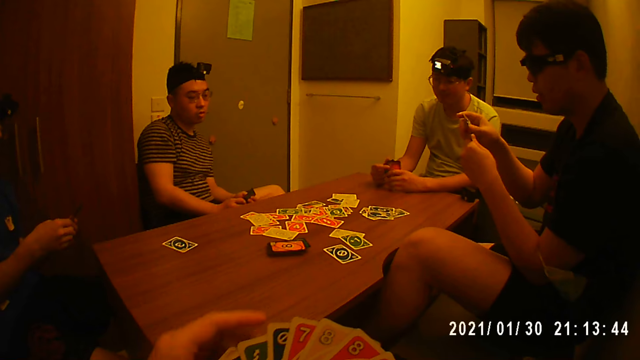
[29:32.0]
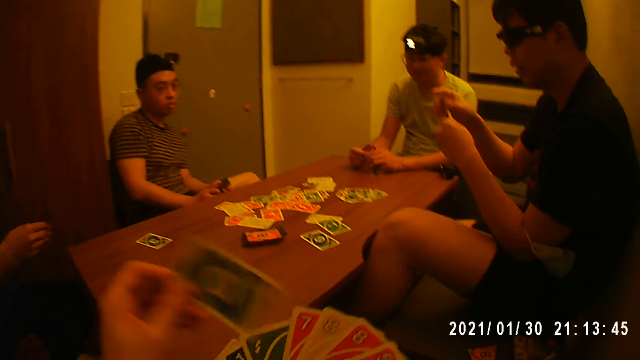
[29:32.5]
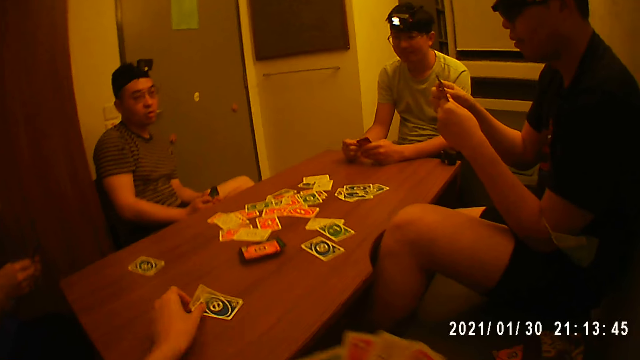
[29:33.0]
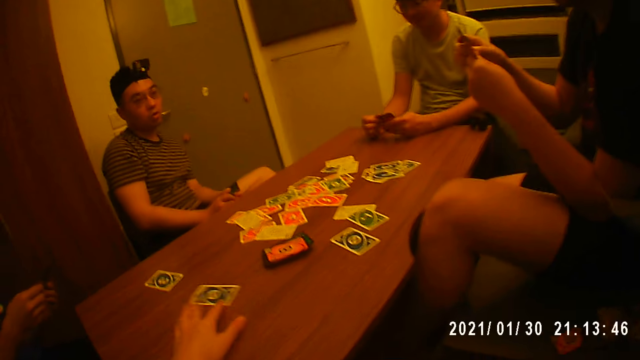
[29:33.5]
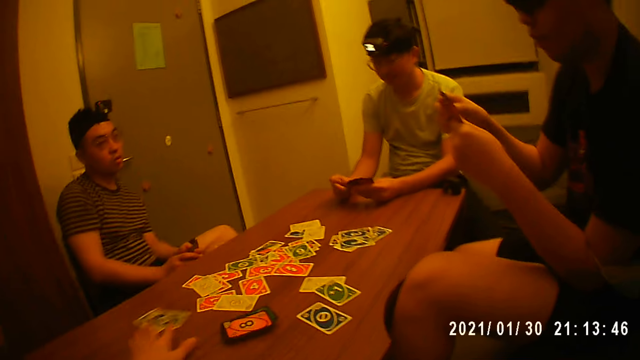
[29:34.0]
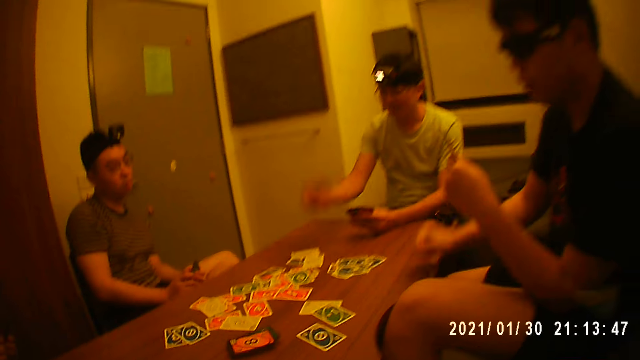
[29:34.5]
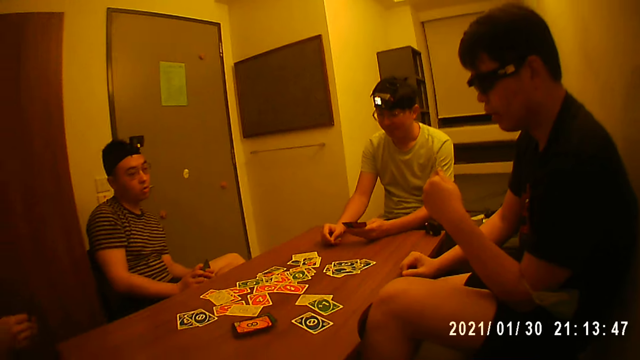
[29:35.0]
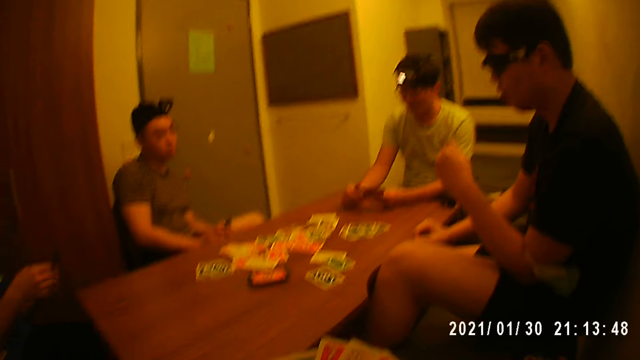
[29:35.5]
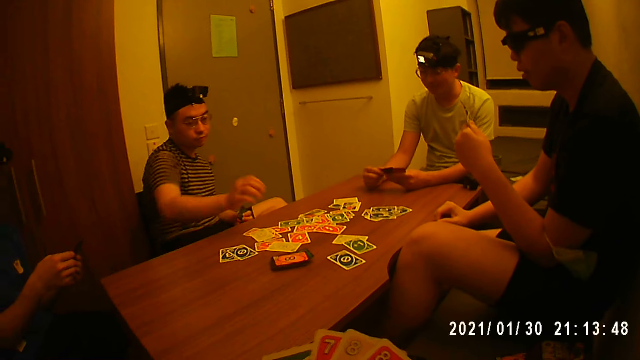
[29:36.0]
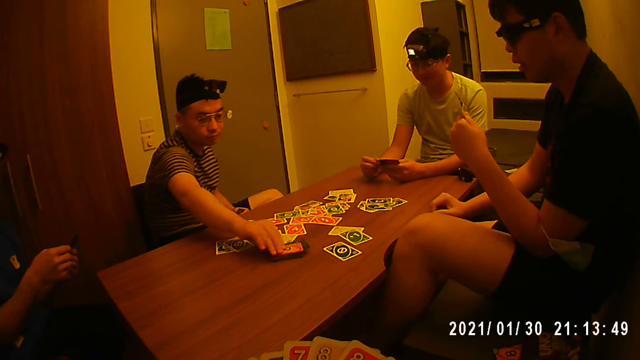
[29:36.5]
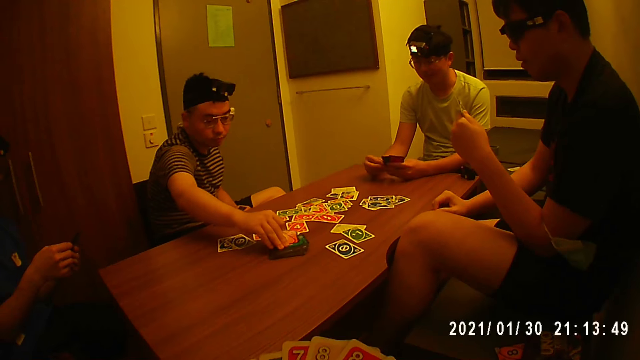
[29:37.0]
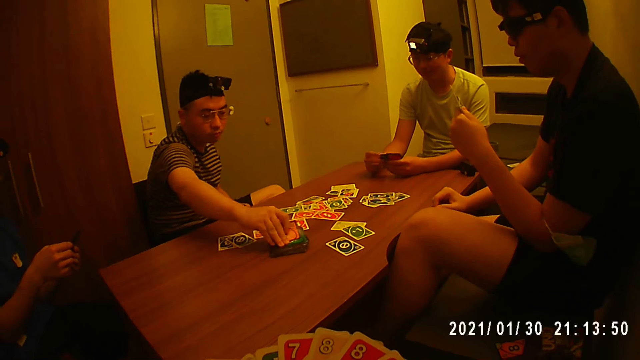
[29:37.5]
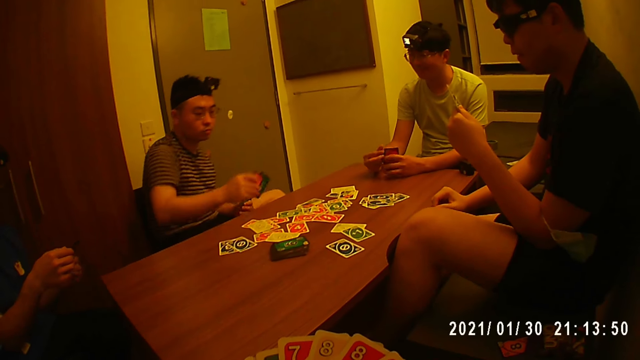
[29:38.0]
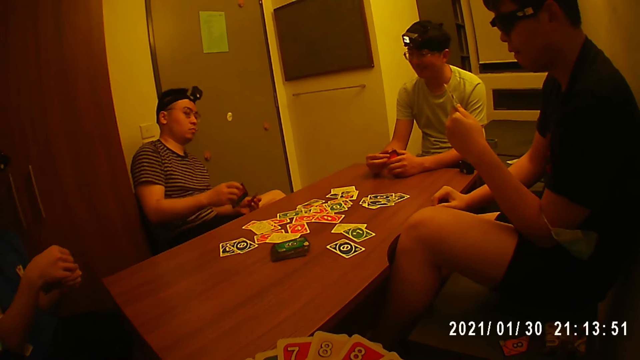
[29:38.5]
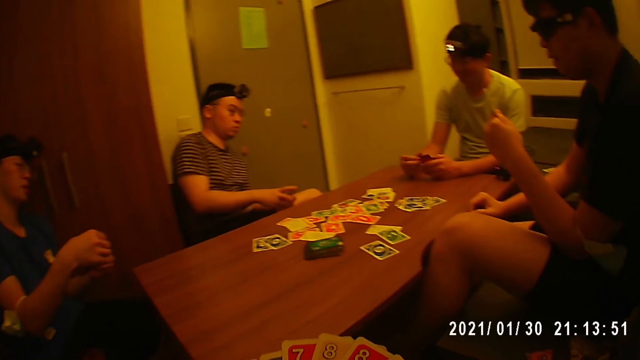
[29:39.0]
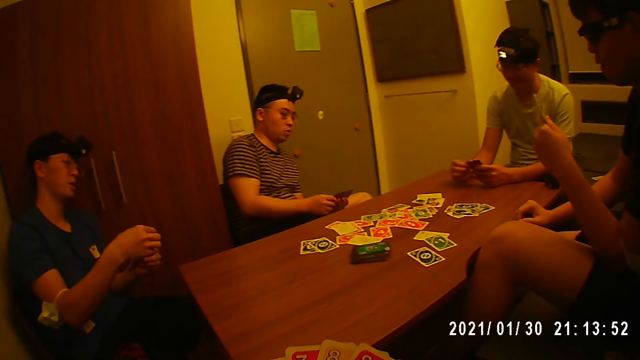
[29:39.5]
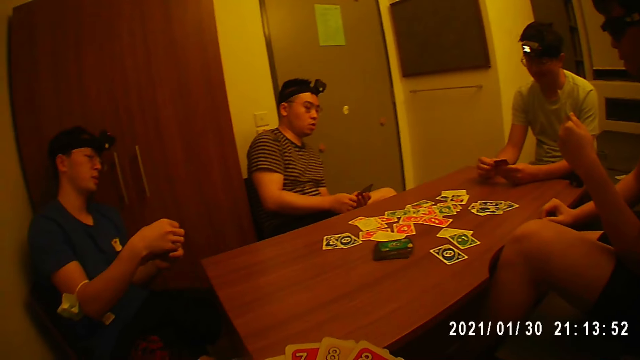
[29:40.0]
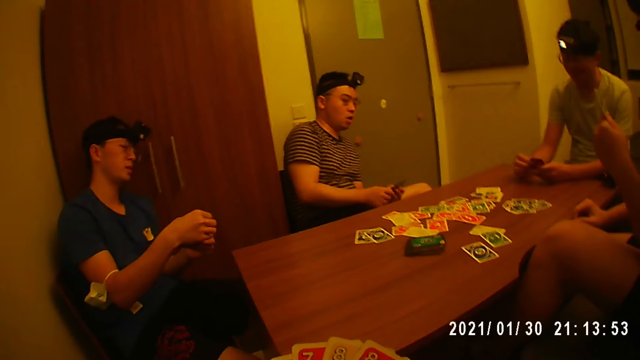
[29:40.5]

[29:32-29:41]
The camera wearer picks a card from his right hand. He drops the card on the table with his left hand. He moves the cards on the table with his left hand. A man drops a card on the table with his right hand. Another man places his right hand on the table. The first man holds the cards in his left hand with both hands. A third man picks up a card from the pack of cards on the table with his right hand. The third man passes the card to his left hand.

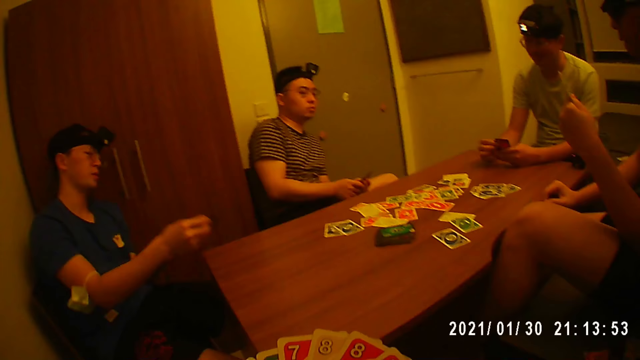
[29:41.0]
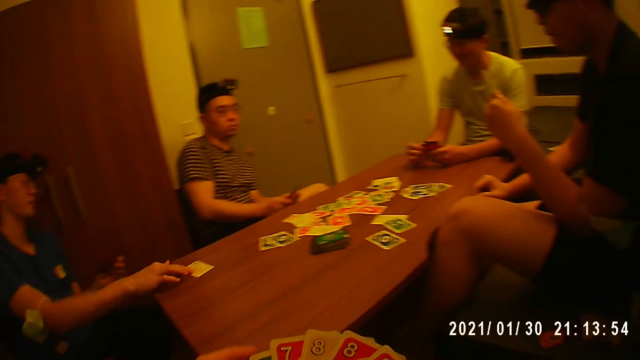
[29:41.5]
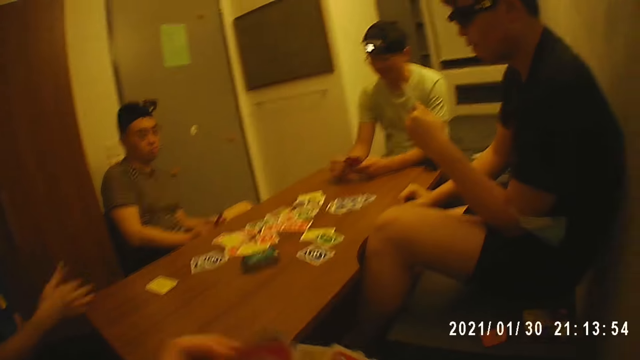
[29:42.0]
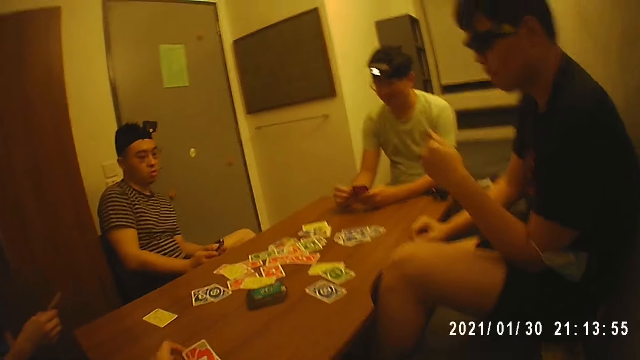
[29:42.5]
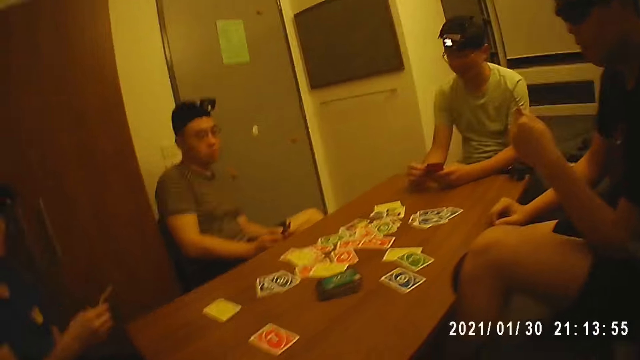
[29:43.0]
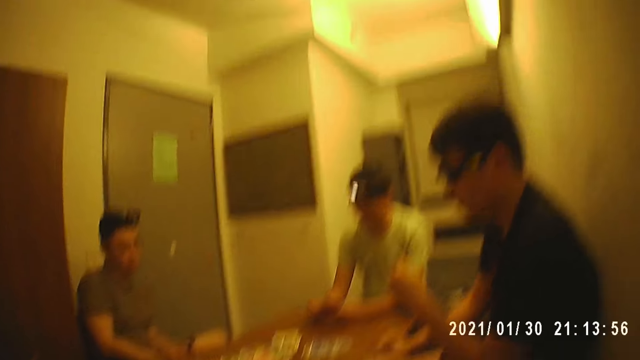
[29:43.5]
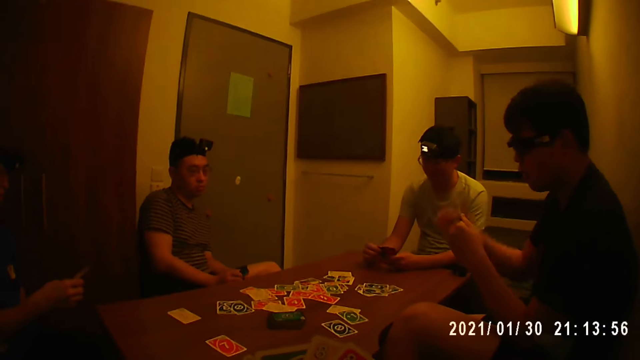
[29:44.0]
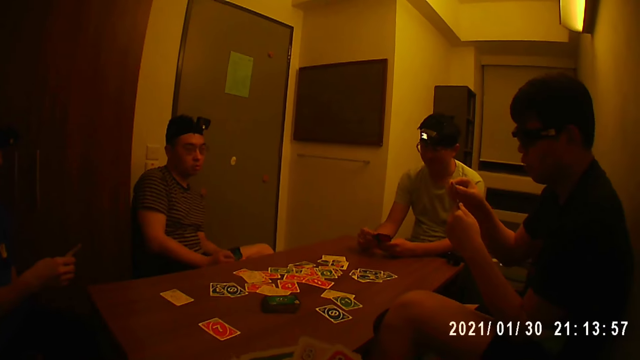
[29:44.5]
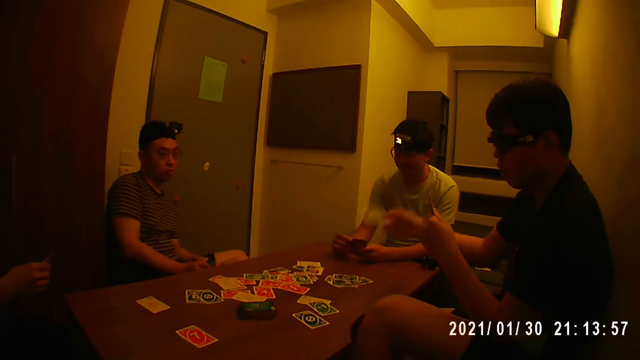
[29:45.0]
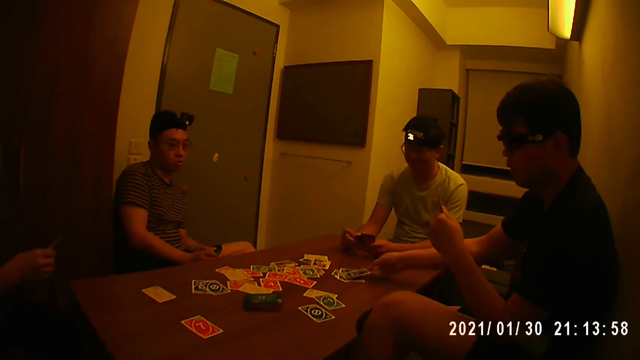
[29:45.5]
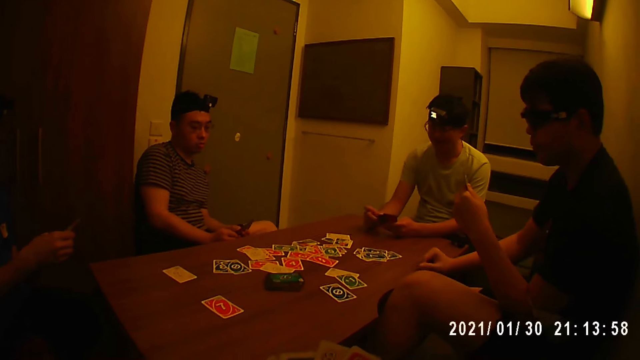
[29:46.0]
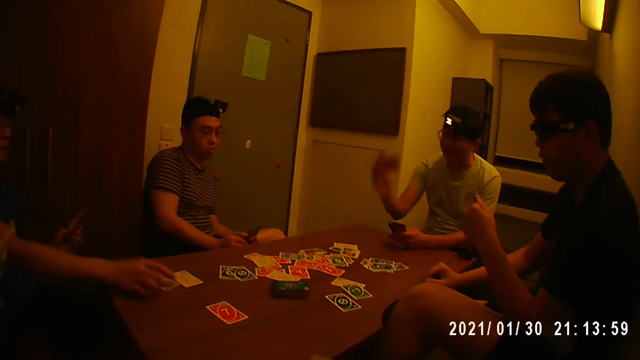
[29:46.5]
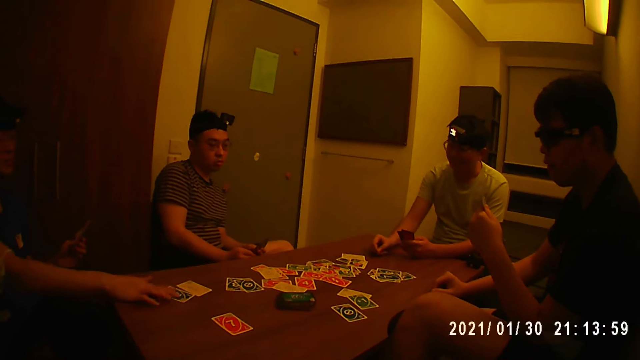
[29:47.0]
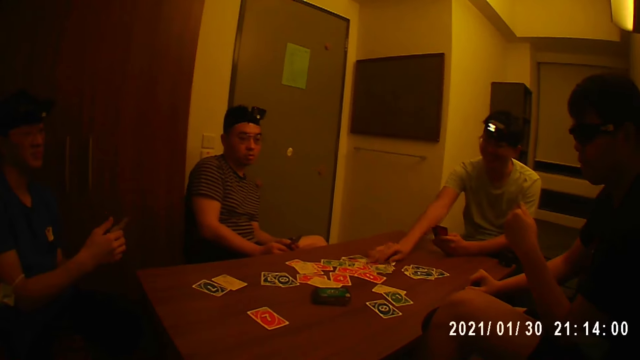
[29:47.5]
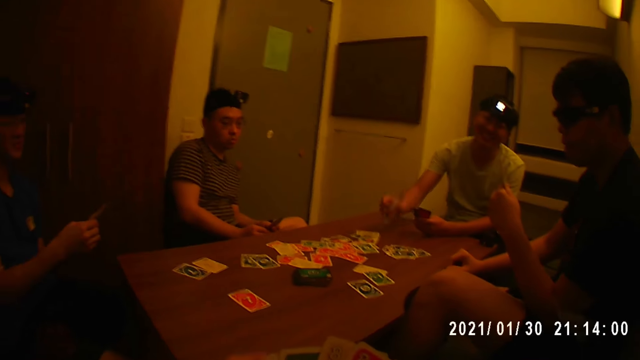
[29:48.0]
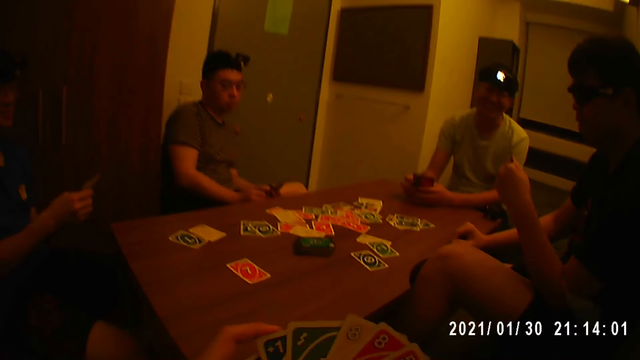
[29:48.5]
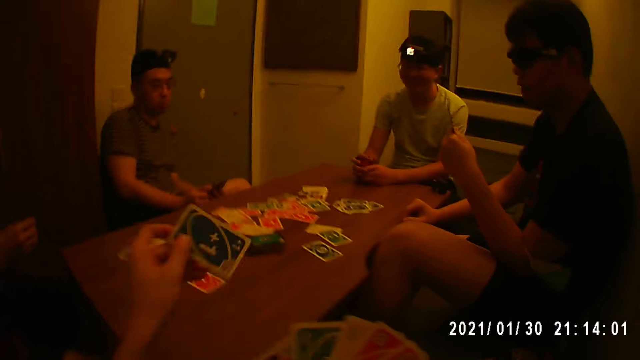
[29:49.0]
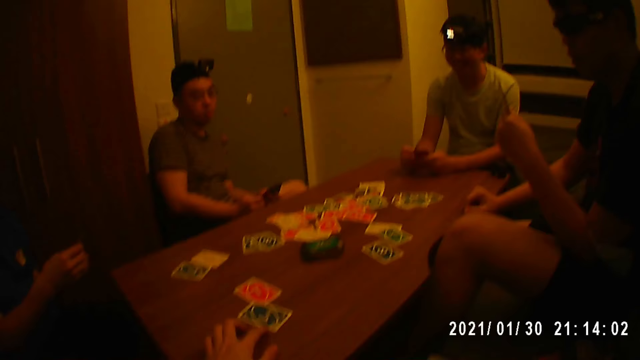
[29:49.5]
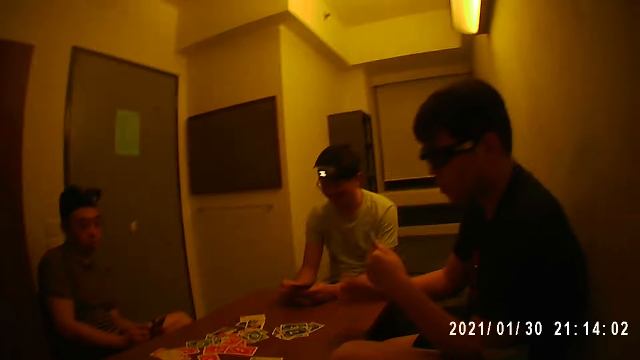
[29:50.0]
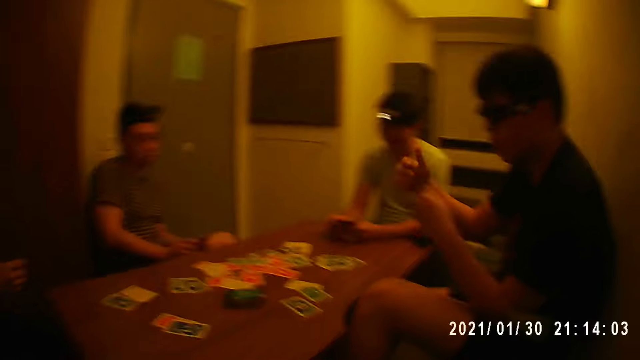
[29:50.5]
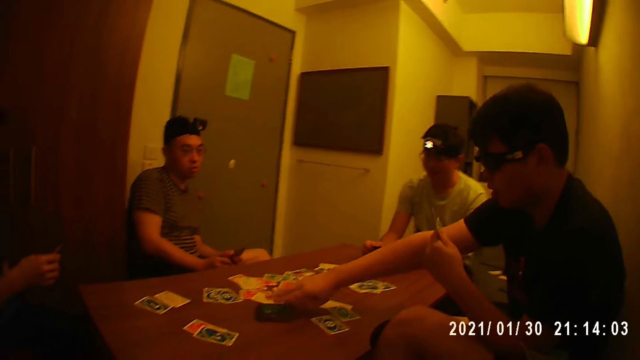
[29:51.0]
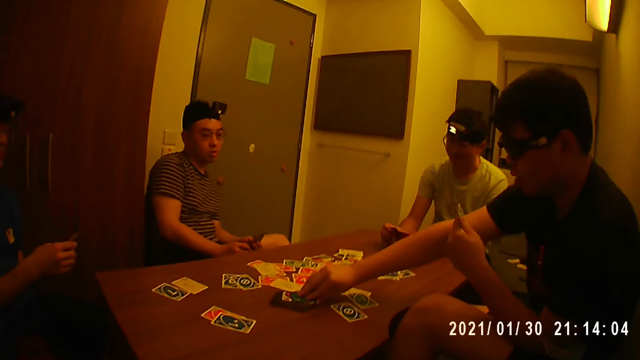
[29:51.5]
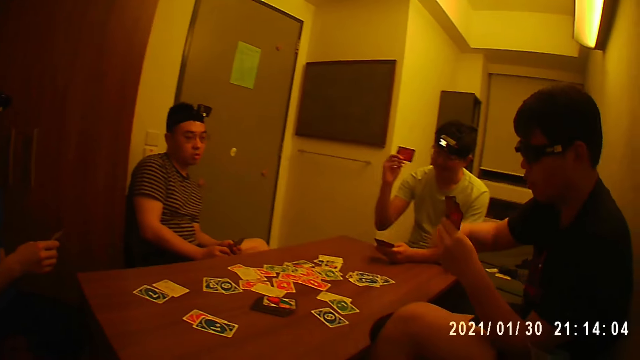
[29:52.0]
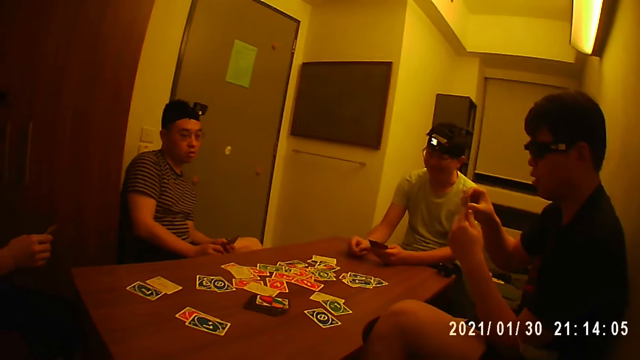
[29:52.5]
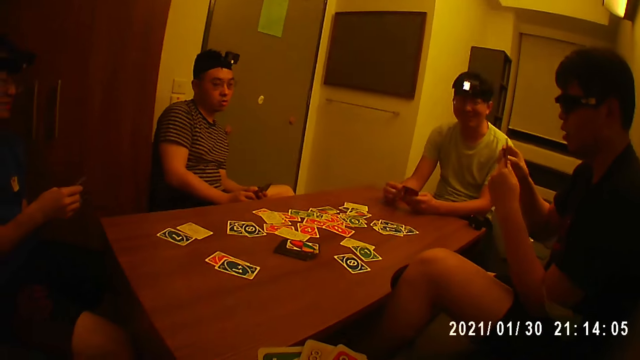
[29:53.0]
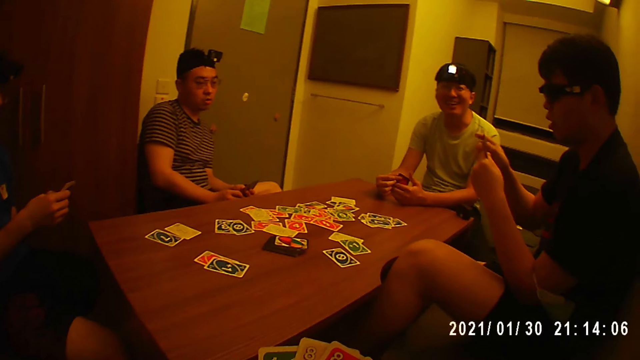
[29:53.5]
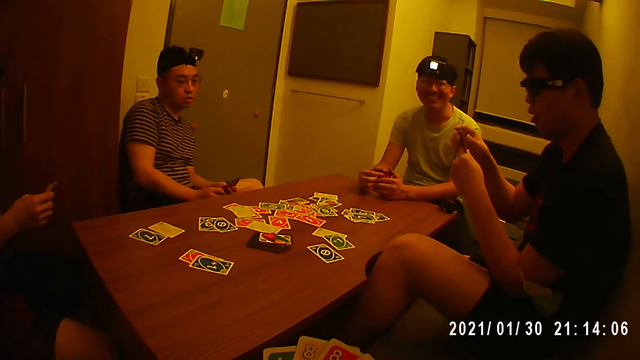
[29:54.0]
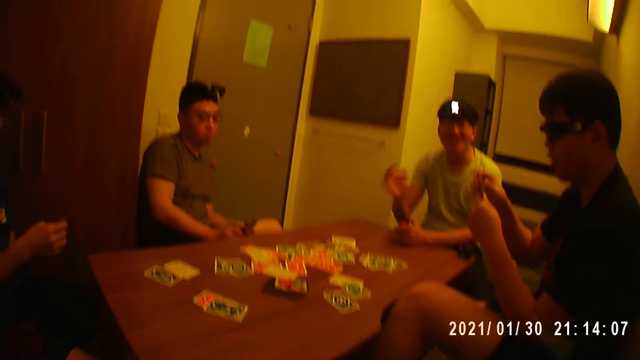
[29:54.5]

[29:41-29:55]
A man drops a card on the table with his right hand. The camera wearer picks a card from his right hand. He drops the card on the table with his left hand. Another man picks a card from his left hand. The second man drops the card on the table with his right hand and places his right hand on the table. A third man drops a card on the table with his right hand. The first man drops a card on the table with his right hand and arranges the cards in his left hand with his right hand. The third man picks up the card from the table with his right hand and passes the card to his left hand. The camera wearer drops a card on the table with his left hand. The second man touches the cards in his left hand with his right hand and picks up a card from the pack of cards on the table with his right hand. The third man drops the card on the table with his right hand. The second man passes the card to his left hand. The third man holds the cards in his left hand with his right hand.
